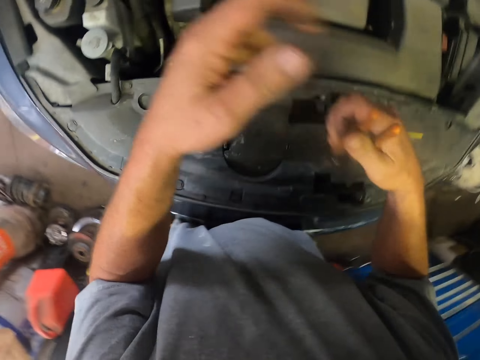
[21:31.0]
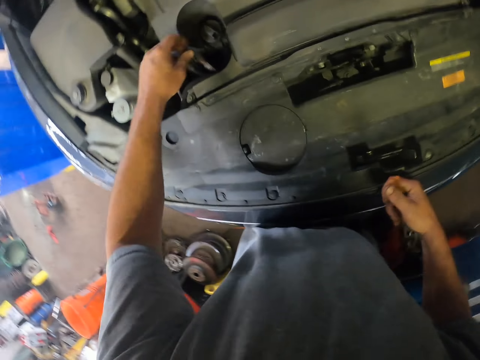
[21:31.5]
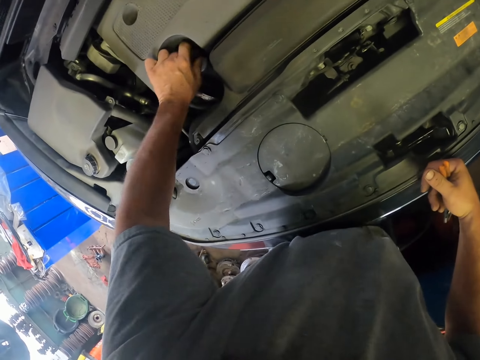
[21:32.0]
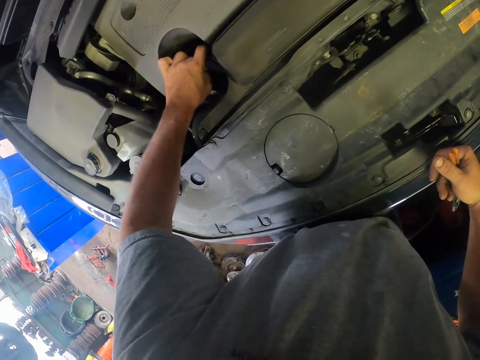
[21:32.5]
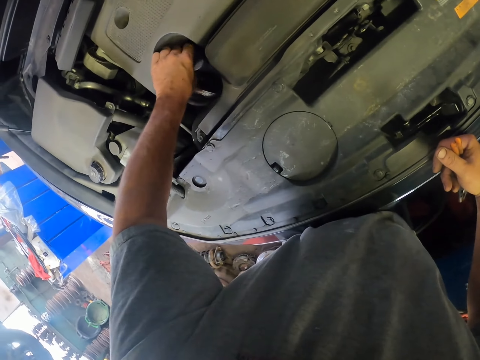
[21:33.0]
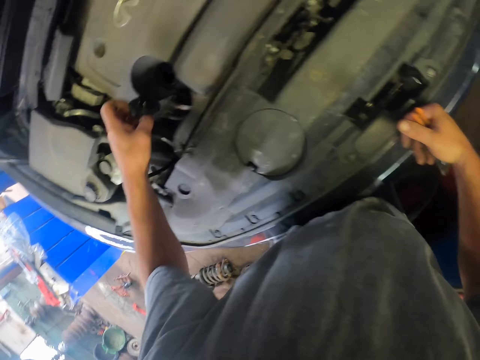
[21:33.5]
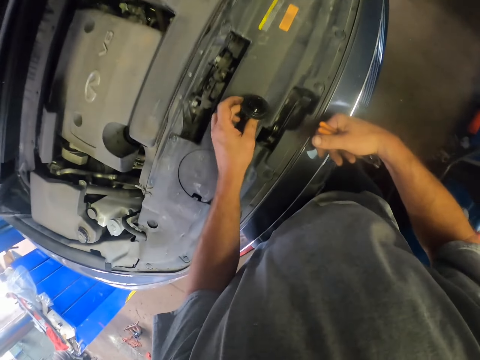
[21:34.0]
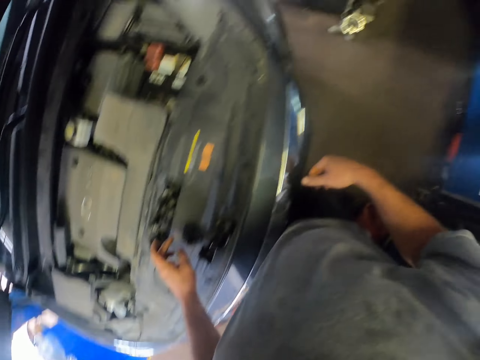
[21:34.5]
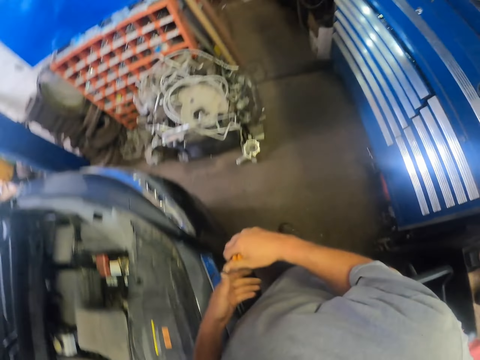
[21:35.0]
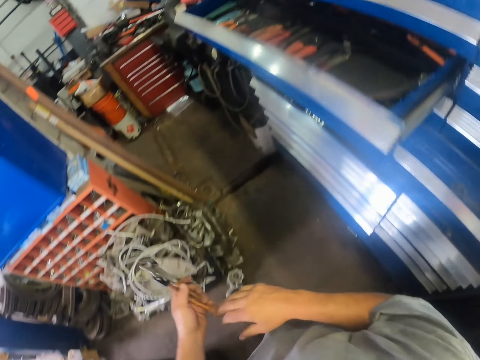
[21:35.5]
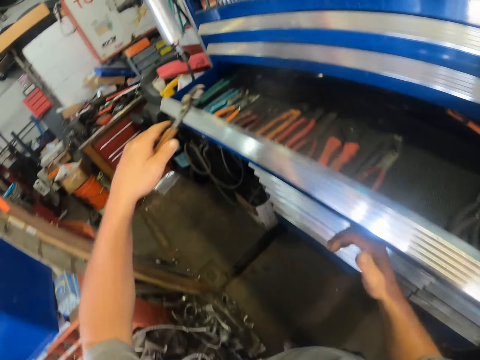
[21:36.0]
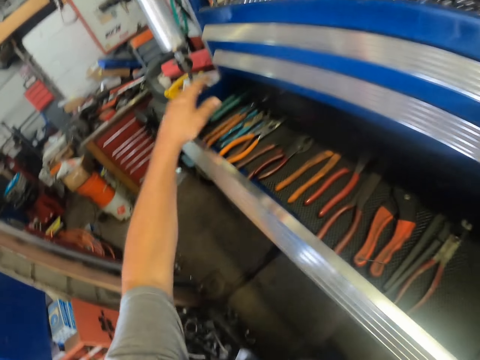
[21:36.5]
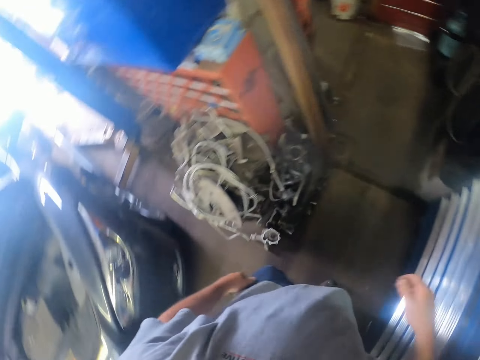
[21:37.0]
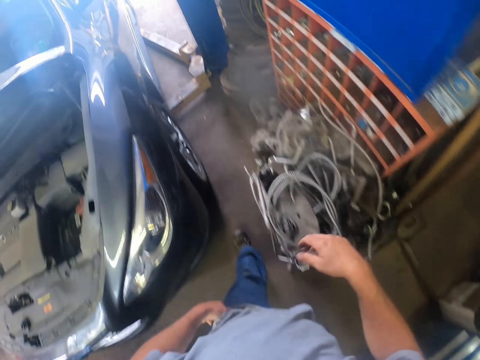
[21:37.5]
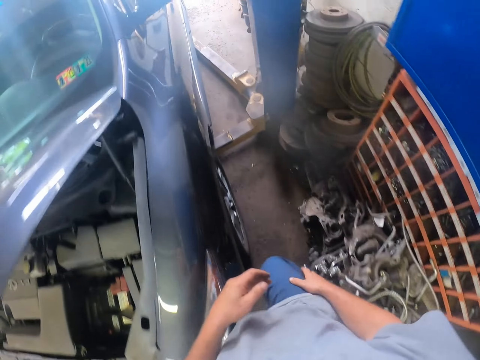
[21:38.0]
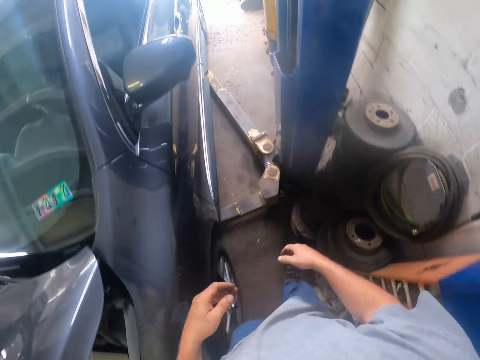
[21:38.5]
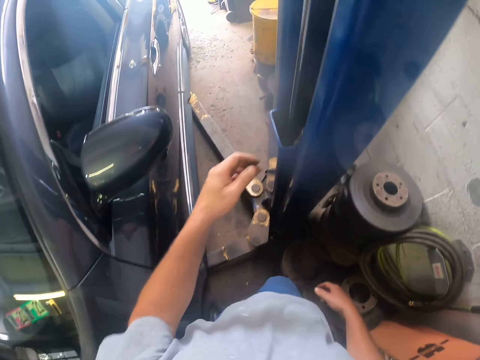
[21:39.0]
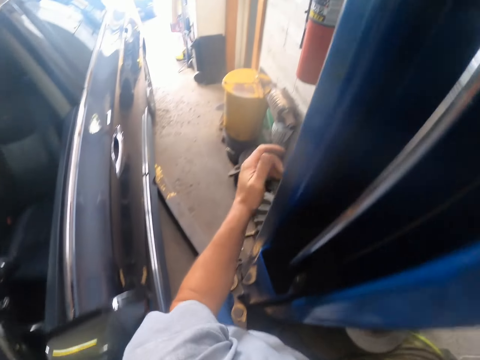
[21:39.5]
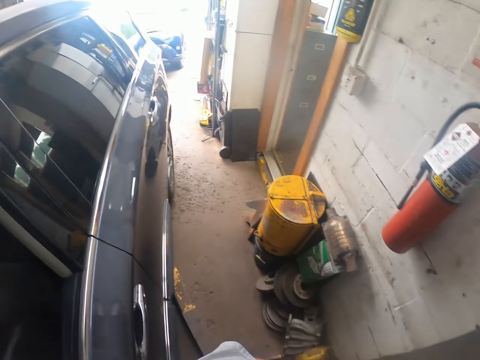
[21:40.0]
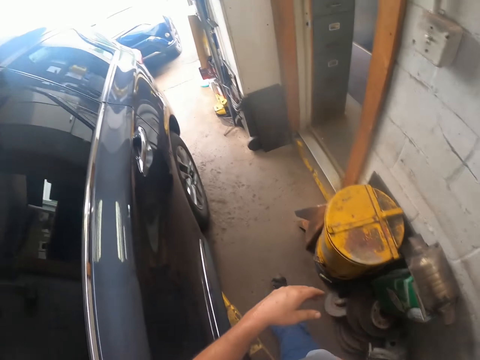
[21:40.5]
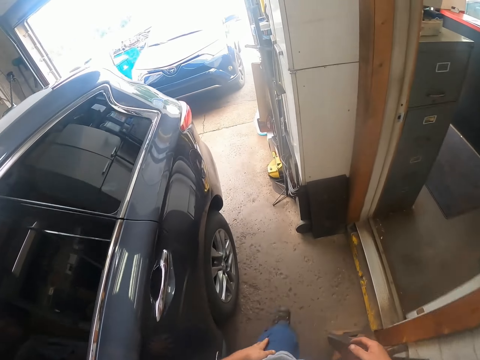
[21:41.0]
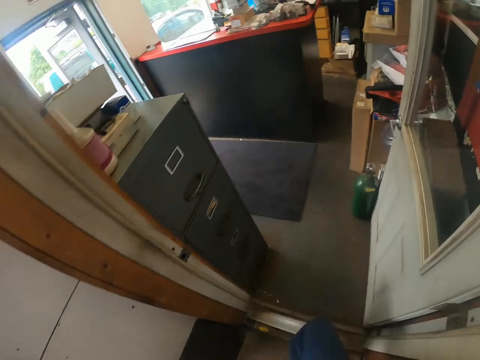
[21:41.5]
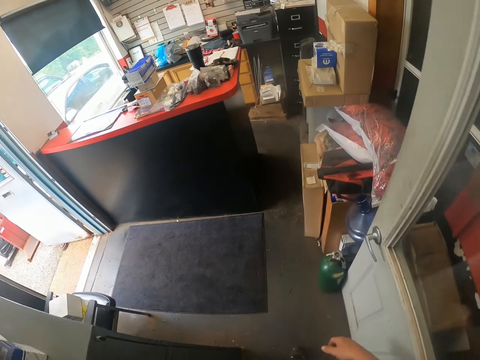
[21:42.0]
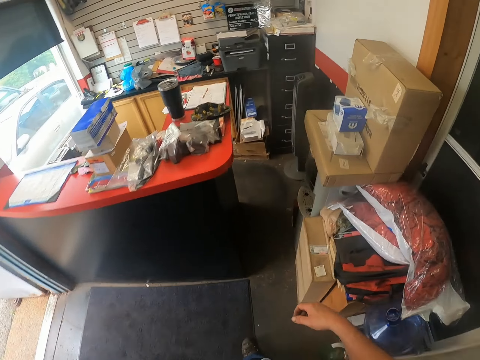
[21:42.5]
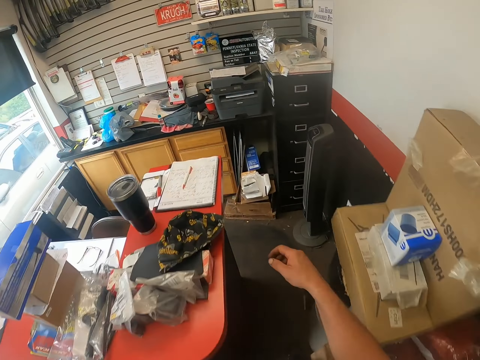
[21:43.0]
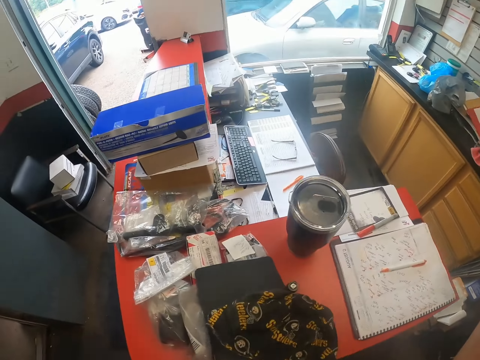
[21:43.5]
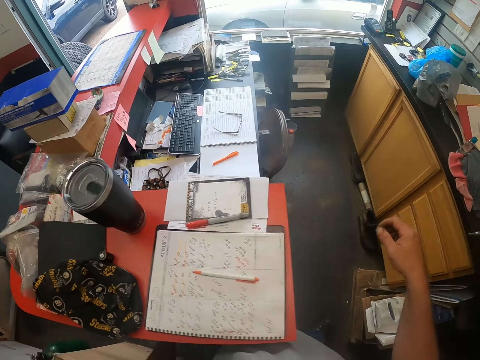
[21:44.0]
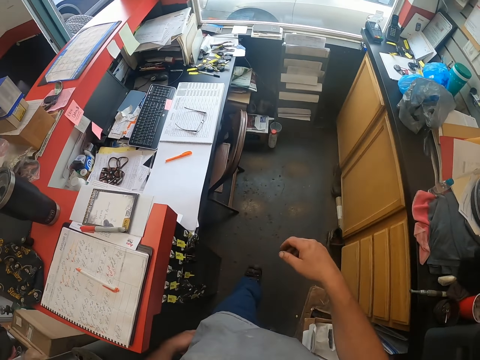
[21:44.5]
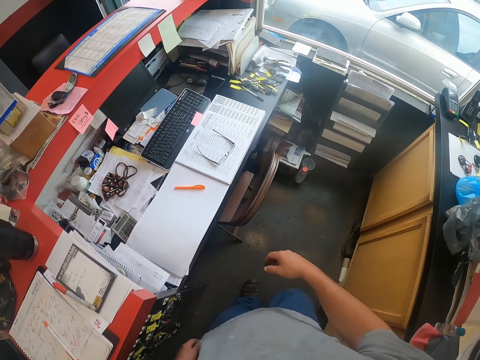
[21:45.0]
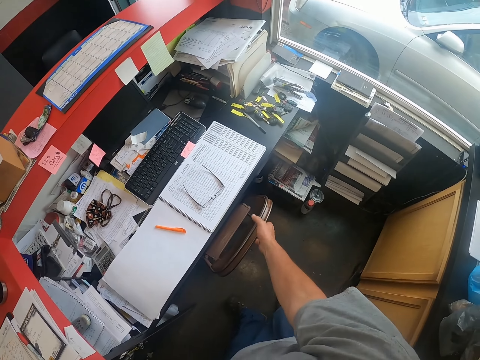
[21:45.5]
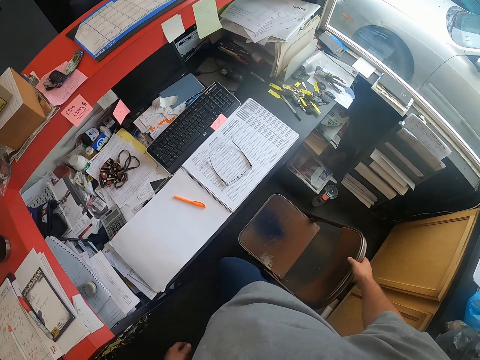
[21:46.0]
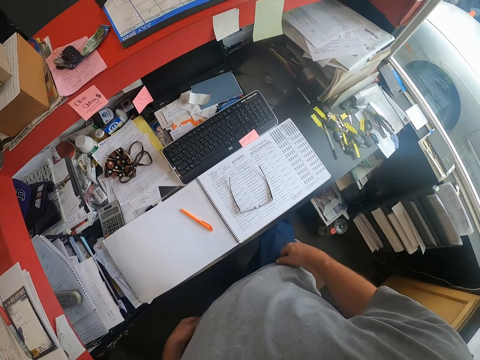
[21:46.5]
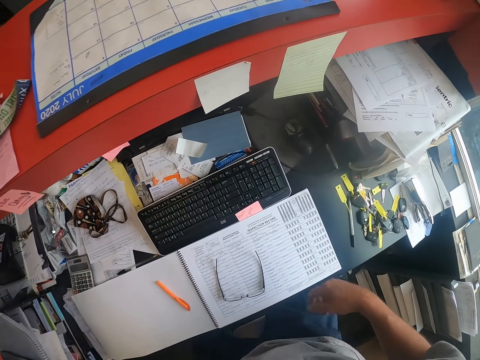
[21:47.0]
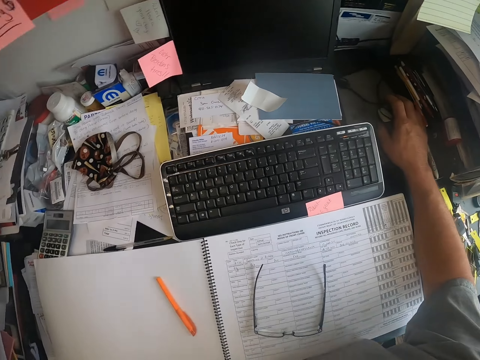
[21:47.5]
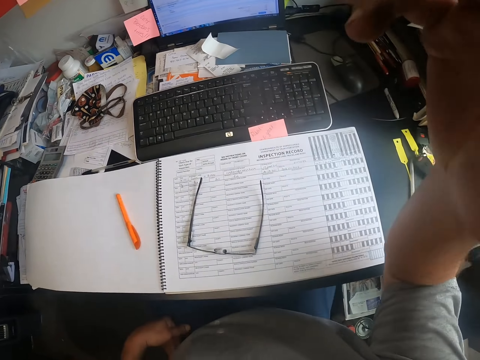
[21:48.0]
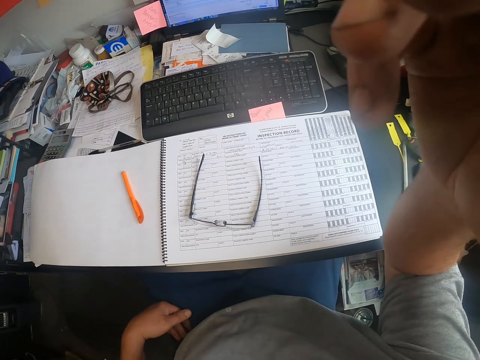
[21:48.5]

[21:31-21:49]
The camera wearer opens the car refill cap. They put the lid on the bonnet. They put the spanner in the shelf. They walk in the garage. They walk in the garage again. They pull the chair. They sit down on the chair. They operate the computer with the mouse. They adjust the camera.
